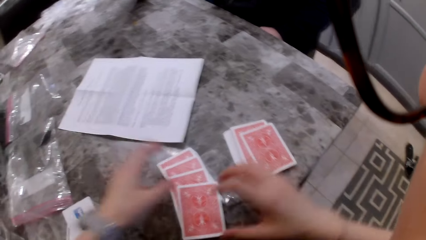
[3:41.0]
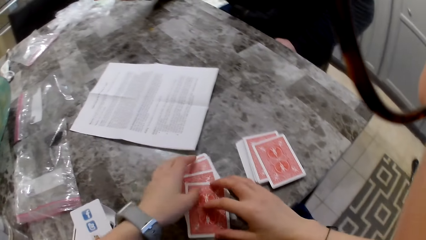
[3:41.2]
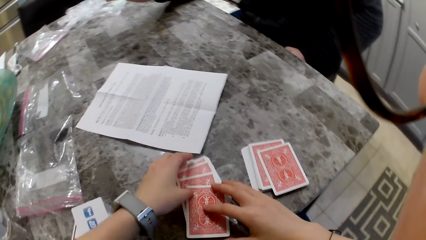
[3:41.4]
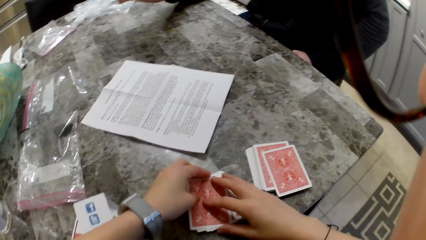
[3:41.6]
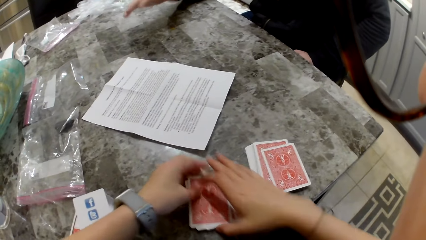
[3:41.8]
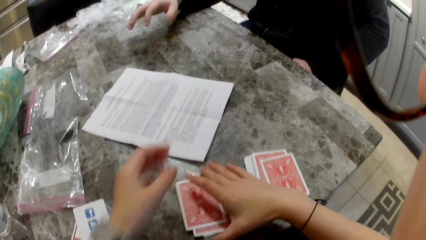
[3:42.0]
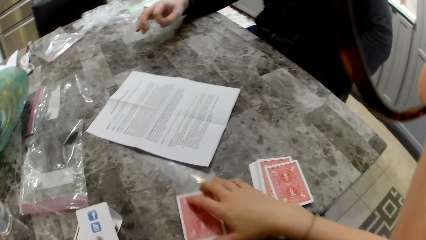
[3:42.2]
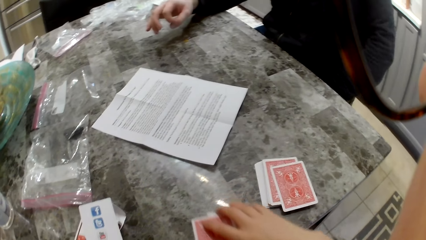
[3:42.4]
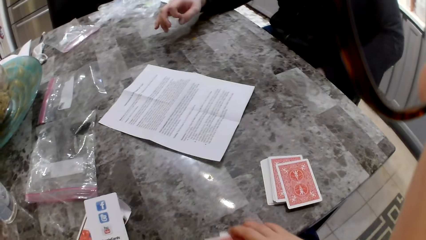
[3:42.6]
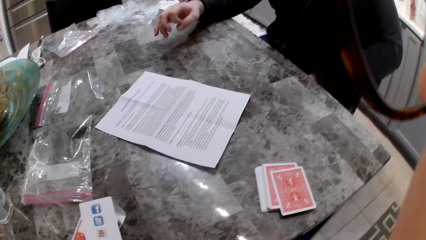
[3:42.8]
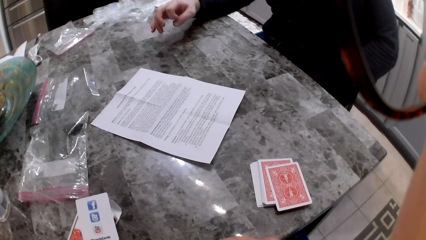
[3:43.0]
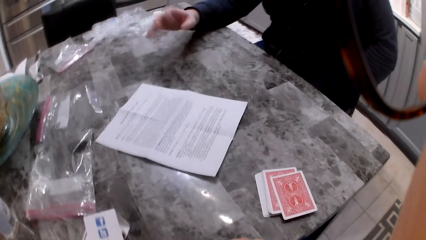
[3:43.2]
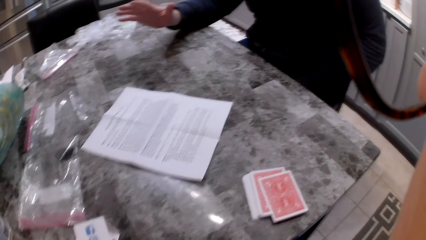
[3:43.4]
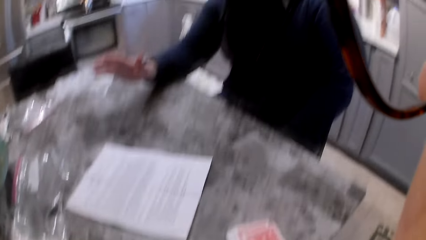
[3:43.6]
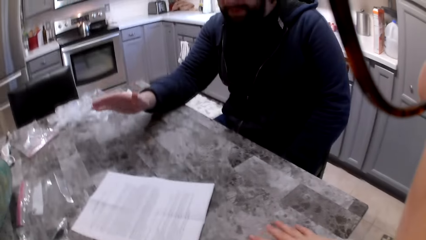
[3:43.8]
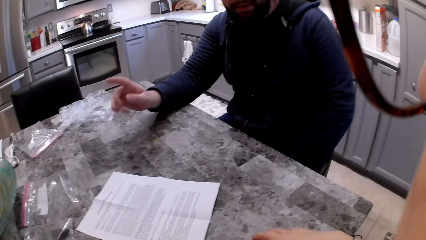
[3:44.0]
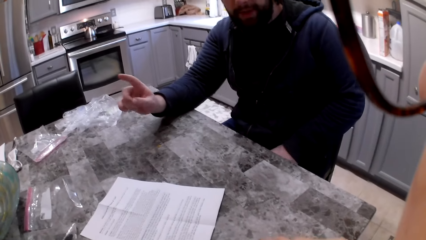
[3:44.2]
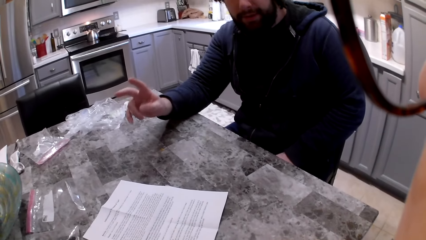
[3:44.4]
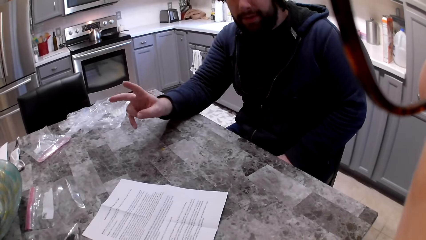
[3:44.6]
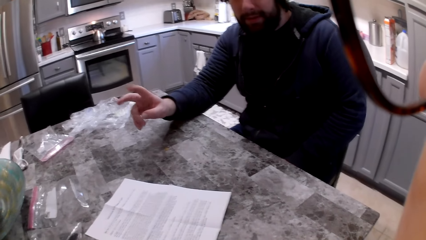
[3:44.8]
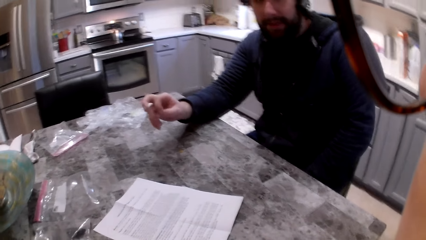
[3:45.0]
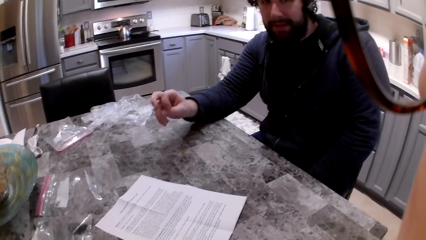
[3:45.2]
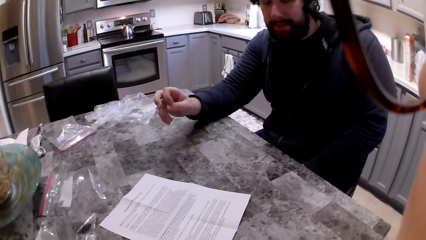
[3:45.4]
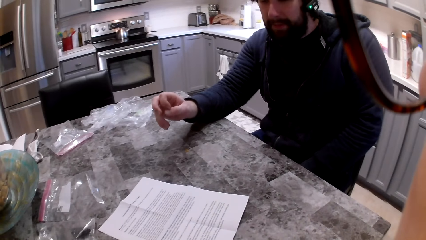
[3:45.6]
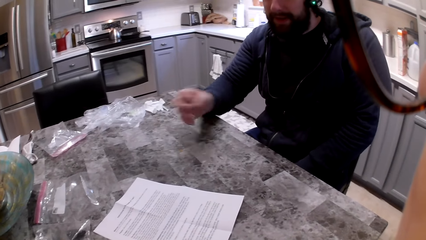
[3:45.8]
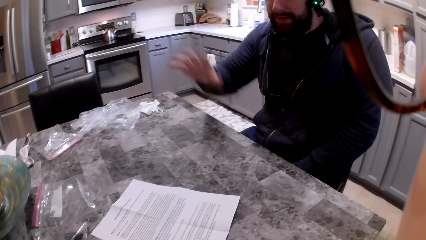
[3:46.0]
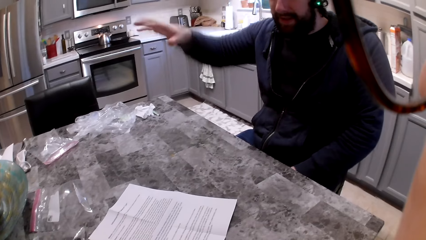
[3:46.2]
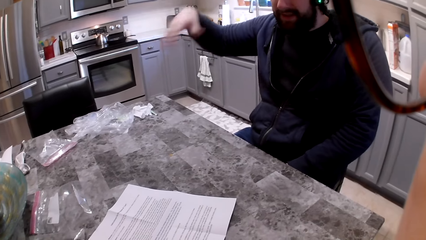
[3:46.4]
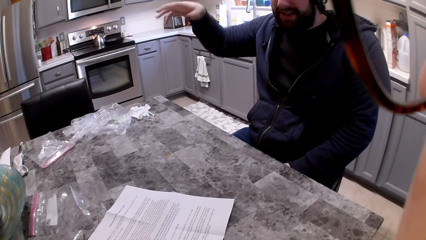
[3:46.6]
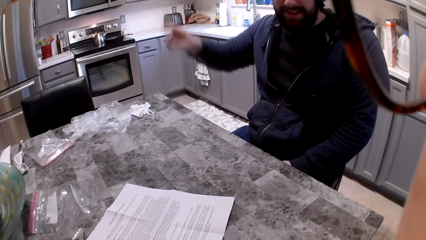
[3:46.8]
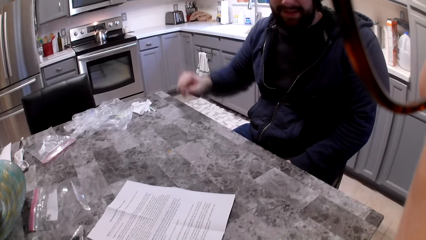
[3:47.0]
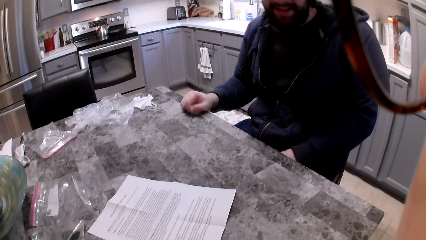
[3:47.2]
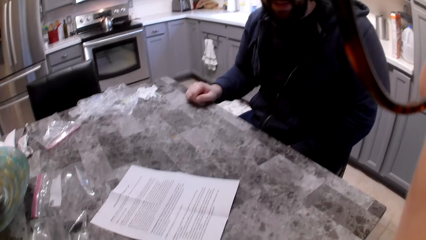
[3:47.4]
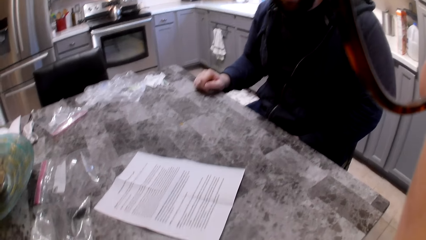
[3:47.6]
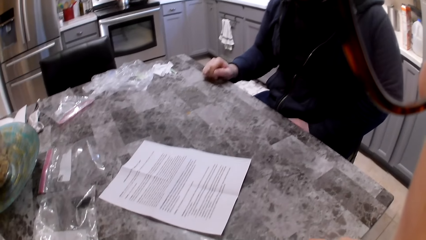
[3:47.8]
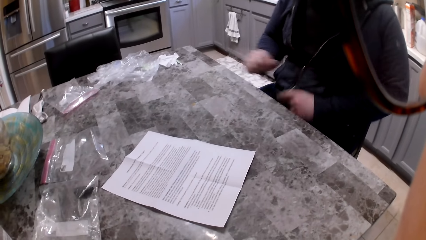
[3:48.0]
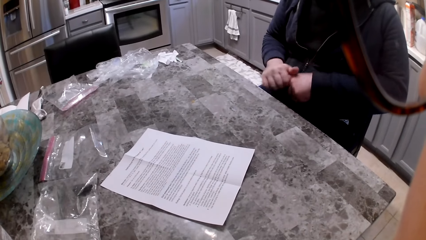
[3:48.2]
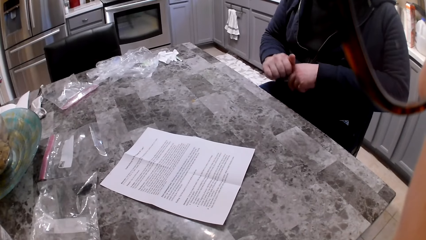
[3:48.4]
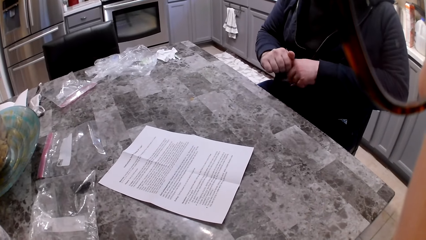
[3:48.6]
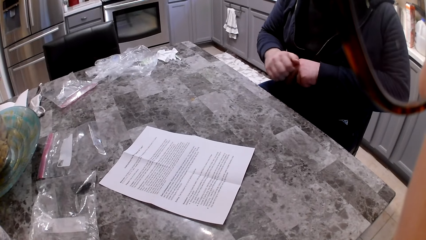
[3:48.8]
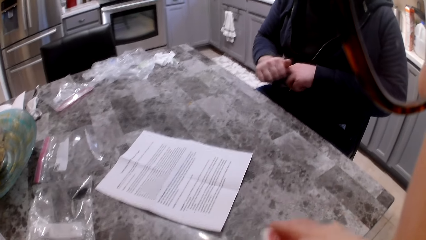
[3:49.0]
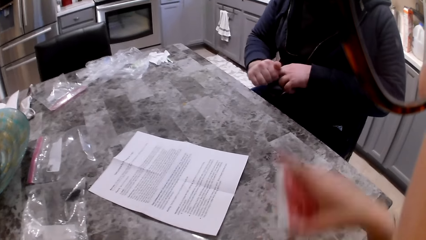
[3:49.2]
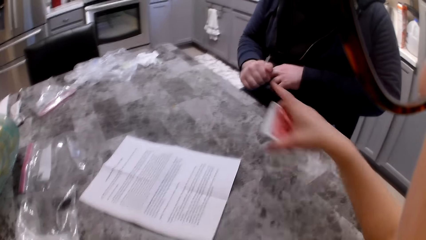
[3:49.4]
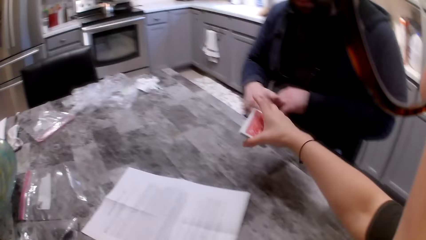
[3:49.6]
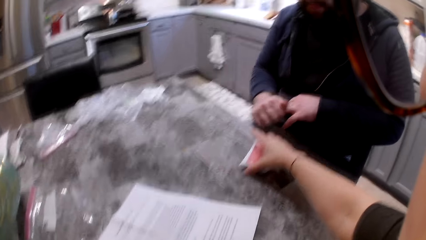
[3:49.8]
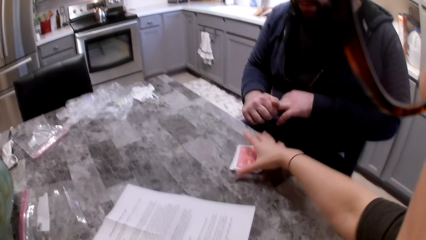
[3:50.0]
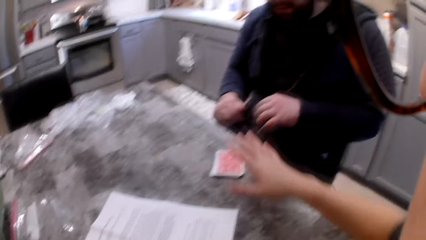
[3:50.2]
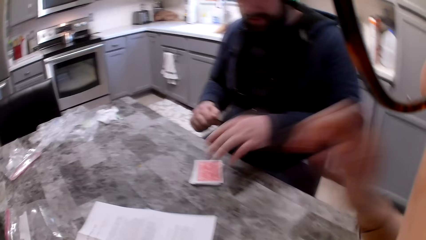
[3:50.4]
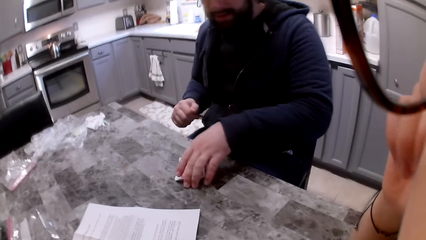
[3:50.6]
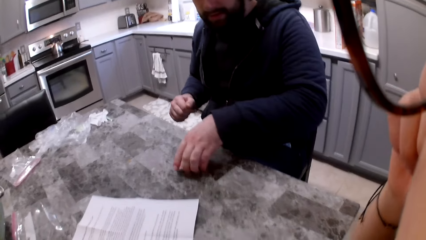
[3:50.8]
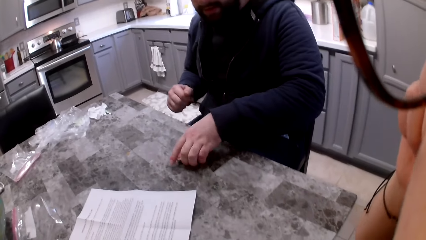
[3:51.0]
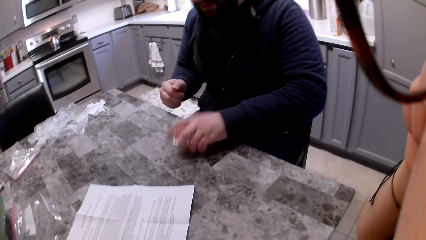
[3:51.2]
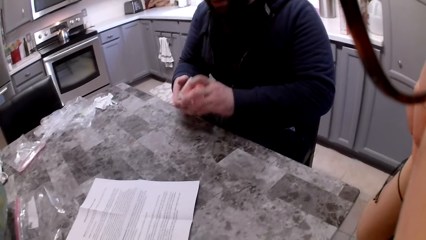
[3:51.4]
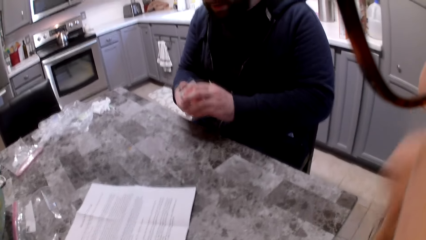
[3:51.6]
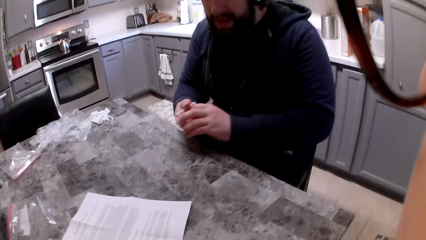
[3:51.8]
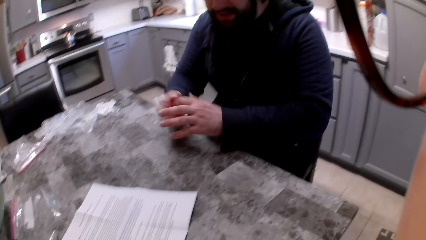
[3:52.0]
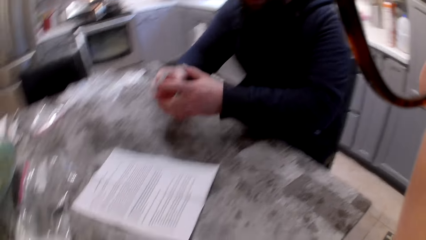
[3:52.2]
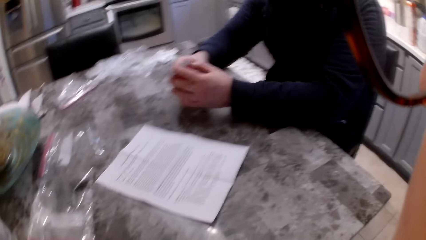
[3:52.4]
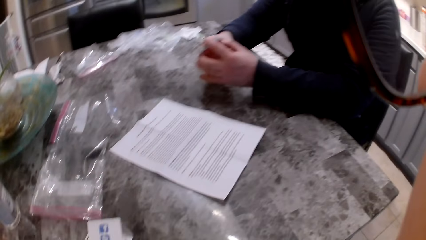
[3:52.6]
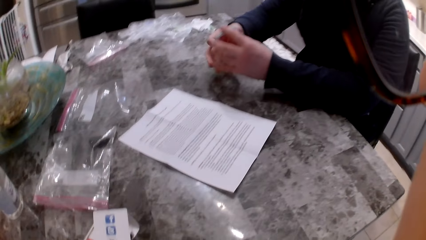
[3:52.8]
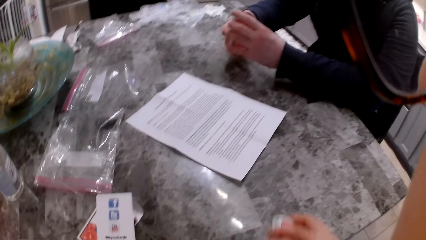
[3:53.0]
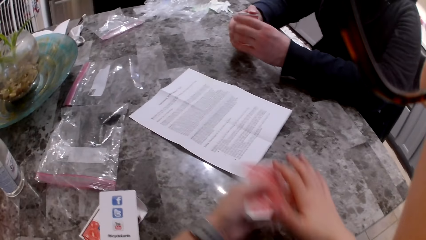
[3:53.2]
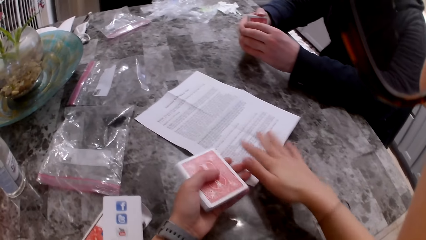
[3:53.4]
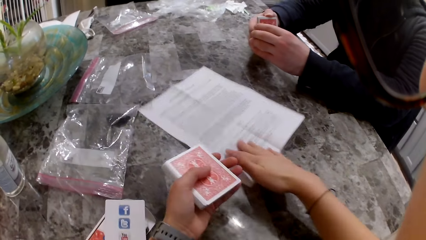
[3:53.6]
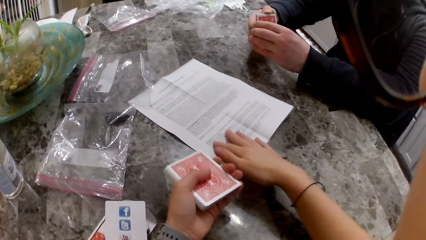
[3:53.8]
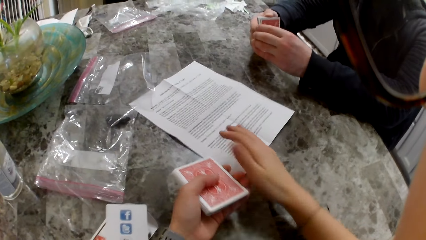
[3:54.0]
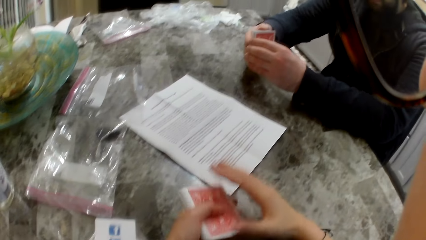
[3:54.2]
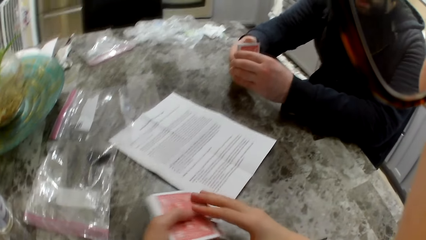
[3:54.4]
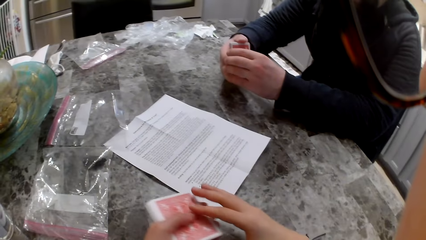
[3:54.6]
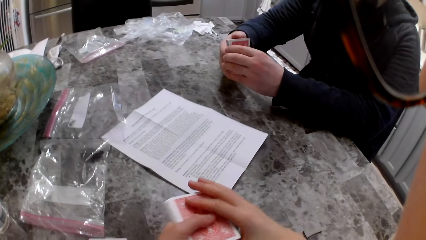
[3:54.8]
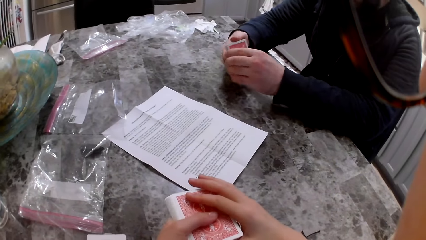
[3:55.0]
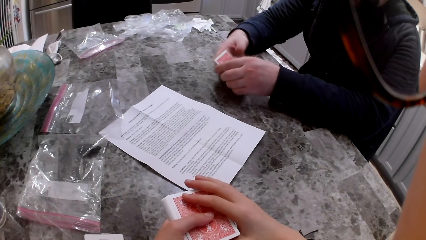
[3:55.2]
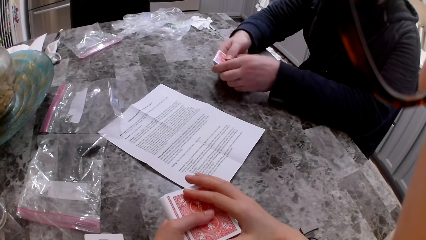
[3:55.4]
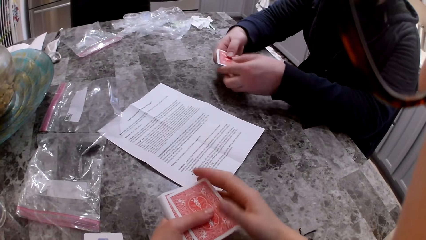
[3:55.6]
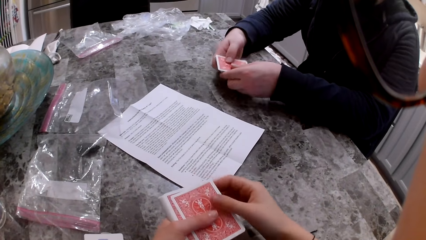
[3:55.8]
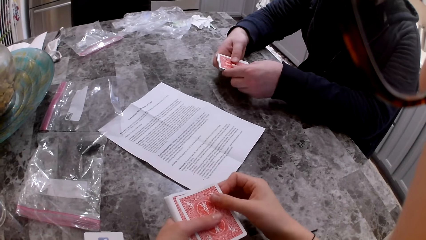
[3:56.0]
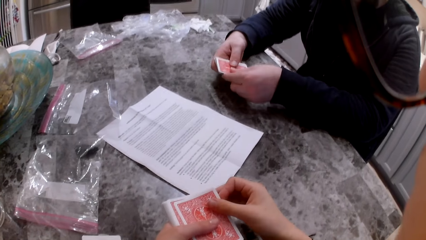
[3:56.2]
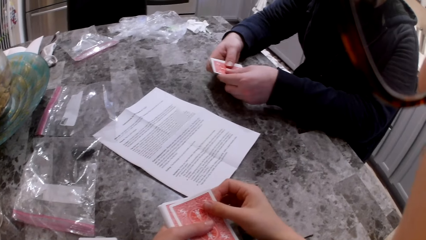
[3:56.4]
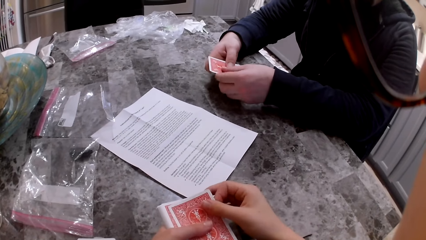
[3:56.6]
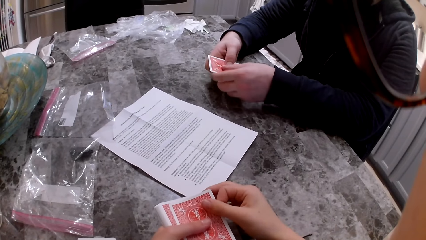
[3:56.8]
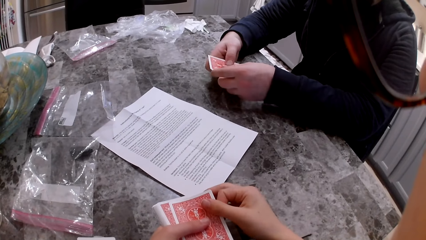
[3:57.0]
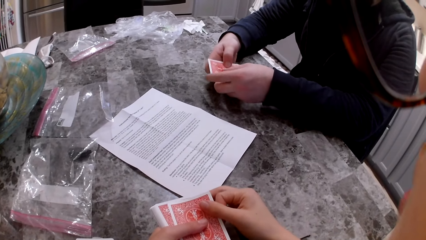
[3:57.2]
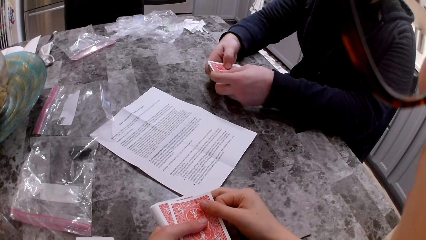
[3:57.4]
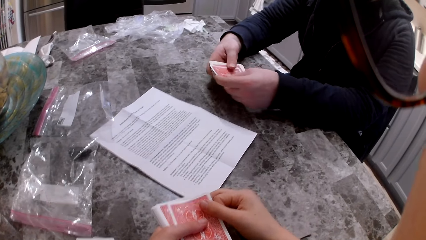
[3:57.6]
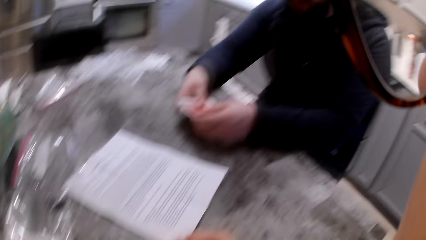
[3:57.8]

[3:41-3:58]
The camera wearer drops both hands to the cards on the table. She picks up the cards on the table. A man moves his hand in gesture. The camera wearer picks up the cards on the table again. The man stretches his fingers. The camera wearer stretches her hand with the cards and drops the cards on the table in front of the man. She stretches her hand back to the glasses on her face. The man picks up the cards. The camera wearer adjusts the glasses on her face and drops her hand from the glasses. The man aligns the cards in his hands and shuffles the cards in his hands. The camera wearer pushes the booklet on the table with her right hand. She shuffles the cards in her hands.
